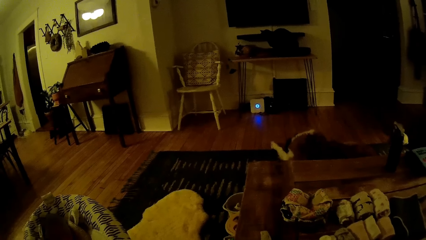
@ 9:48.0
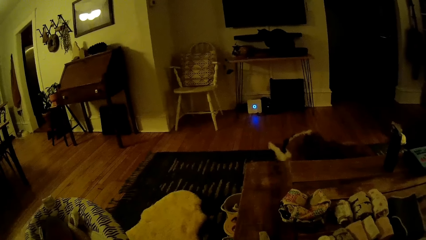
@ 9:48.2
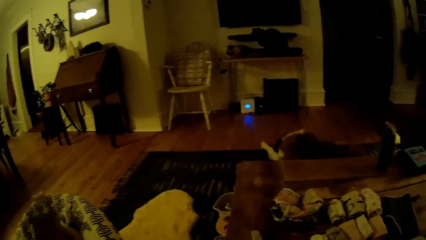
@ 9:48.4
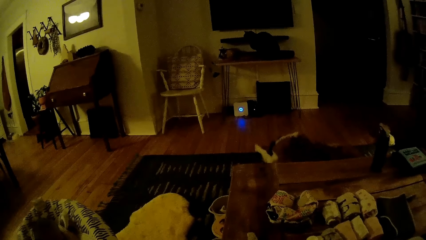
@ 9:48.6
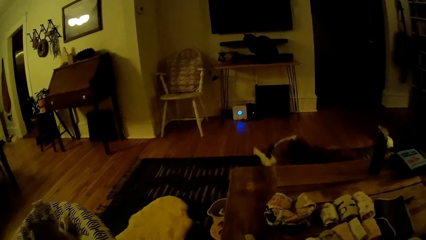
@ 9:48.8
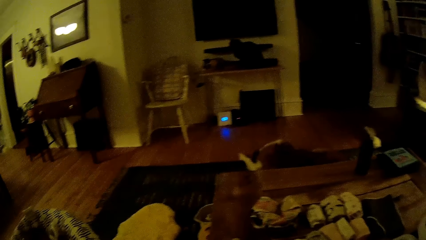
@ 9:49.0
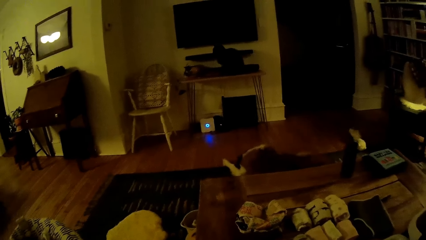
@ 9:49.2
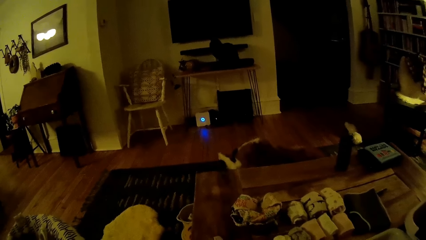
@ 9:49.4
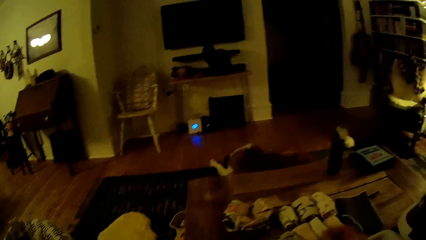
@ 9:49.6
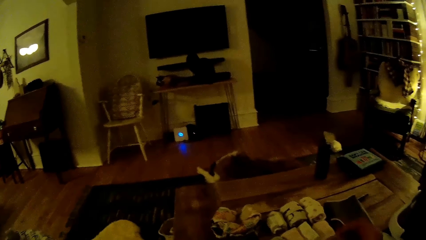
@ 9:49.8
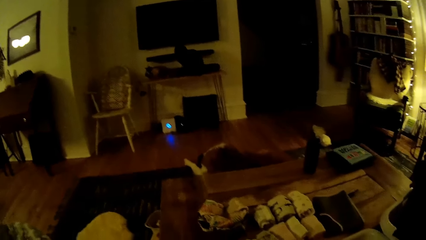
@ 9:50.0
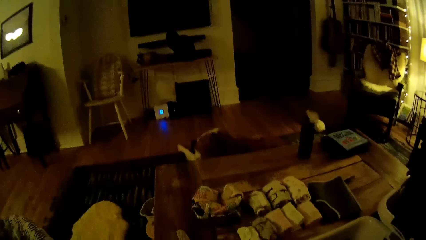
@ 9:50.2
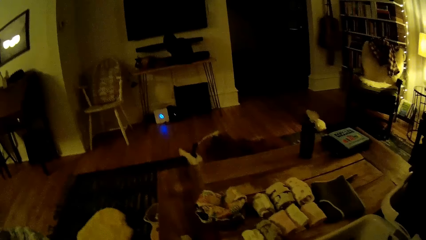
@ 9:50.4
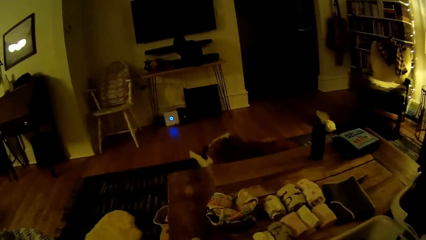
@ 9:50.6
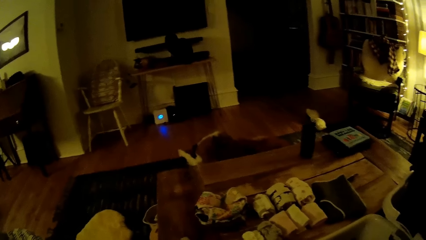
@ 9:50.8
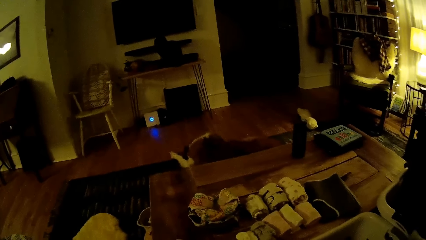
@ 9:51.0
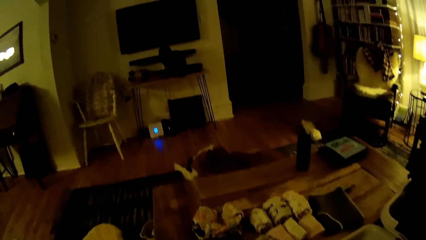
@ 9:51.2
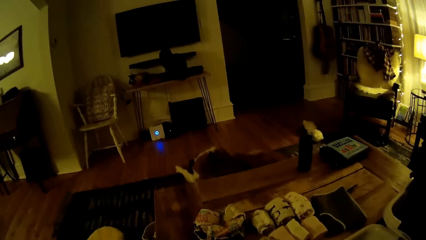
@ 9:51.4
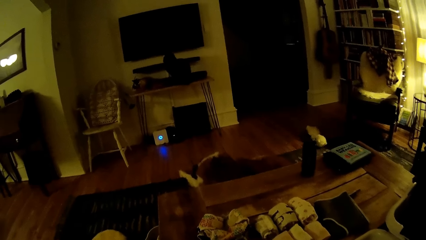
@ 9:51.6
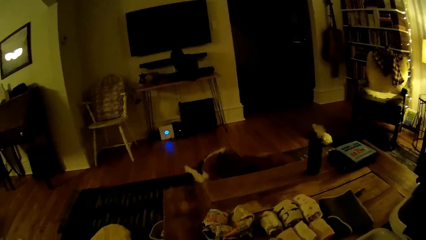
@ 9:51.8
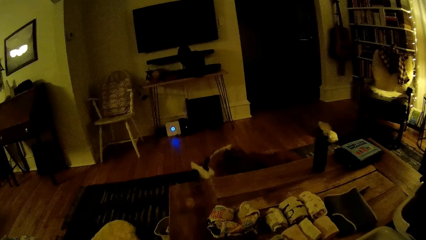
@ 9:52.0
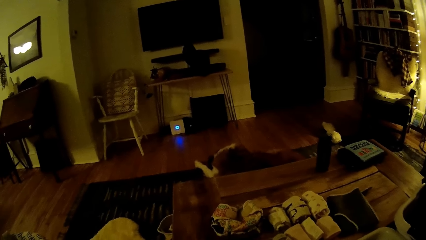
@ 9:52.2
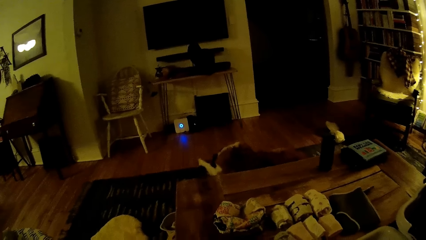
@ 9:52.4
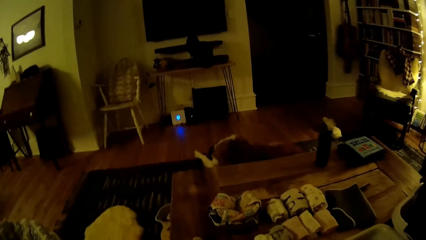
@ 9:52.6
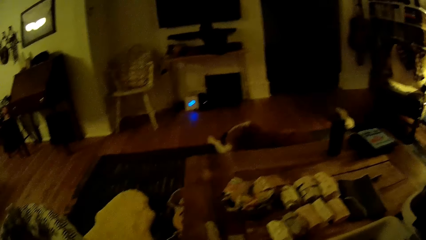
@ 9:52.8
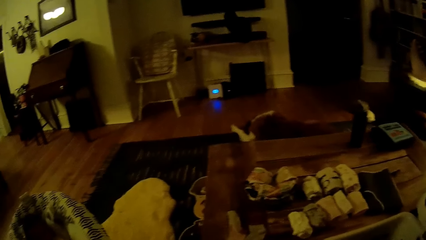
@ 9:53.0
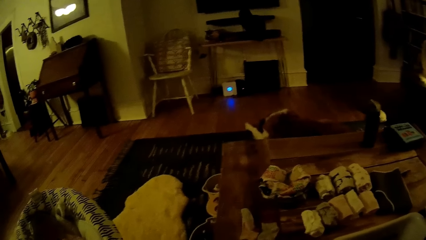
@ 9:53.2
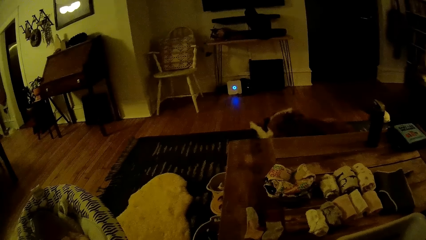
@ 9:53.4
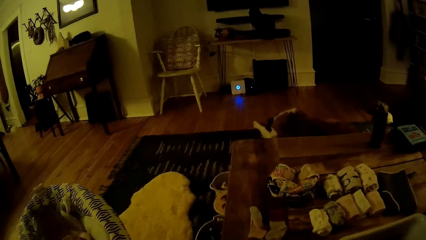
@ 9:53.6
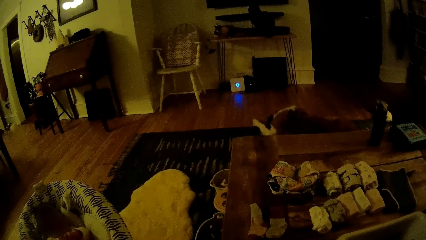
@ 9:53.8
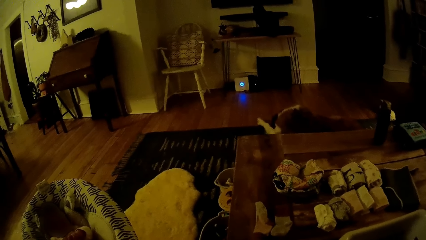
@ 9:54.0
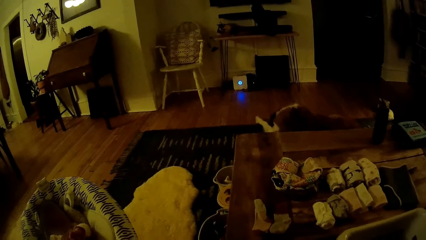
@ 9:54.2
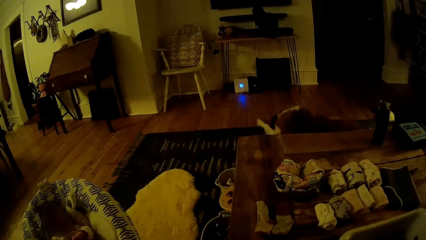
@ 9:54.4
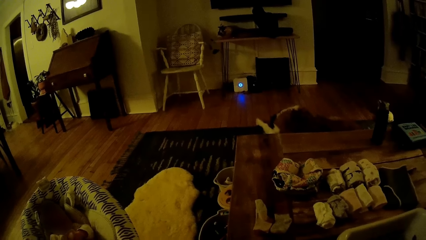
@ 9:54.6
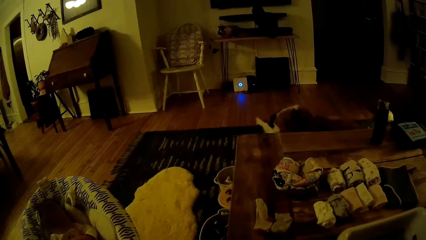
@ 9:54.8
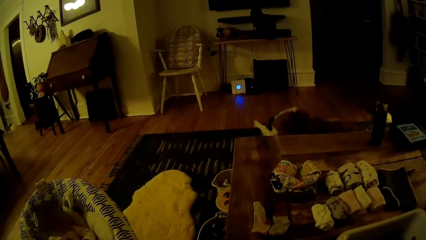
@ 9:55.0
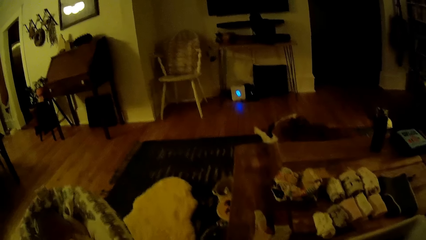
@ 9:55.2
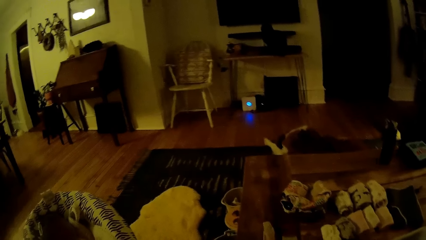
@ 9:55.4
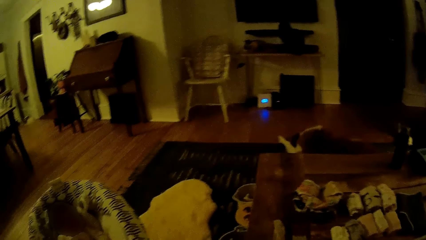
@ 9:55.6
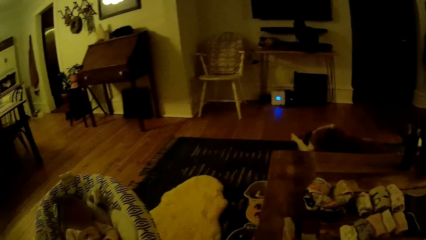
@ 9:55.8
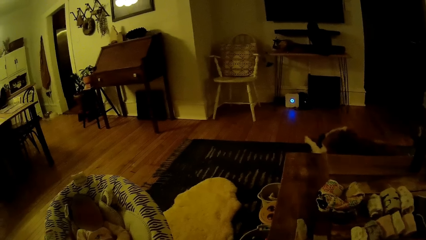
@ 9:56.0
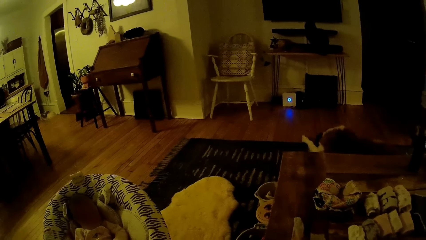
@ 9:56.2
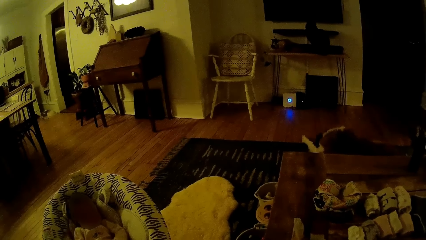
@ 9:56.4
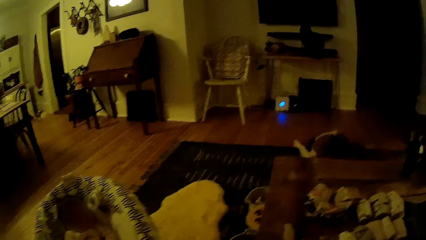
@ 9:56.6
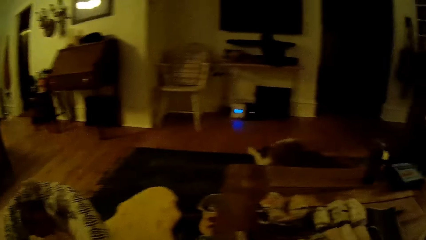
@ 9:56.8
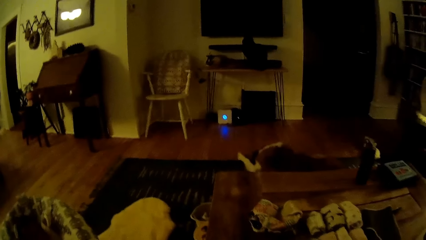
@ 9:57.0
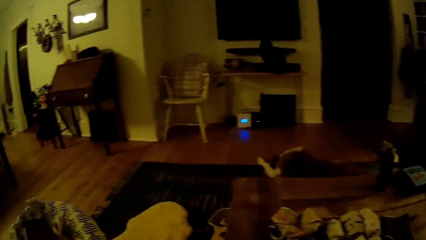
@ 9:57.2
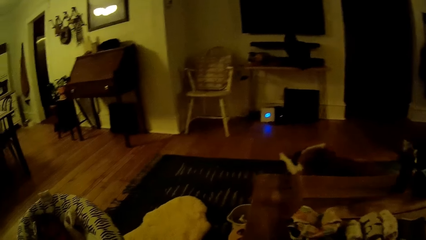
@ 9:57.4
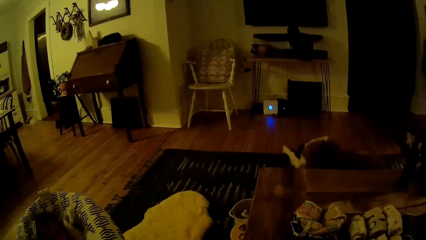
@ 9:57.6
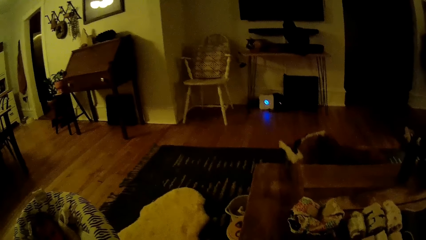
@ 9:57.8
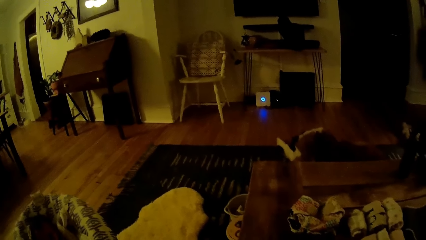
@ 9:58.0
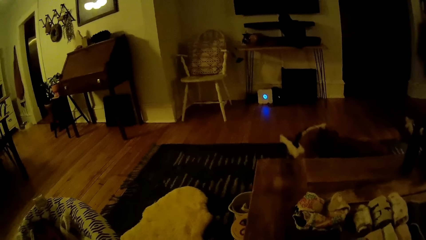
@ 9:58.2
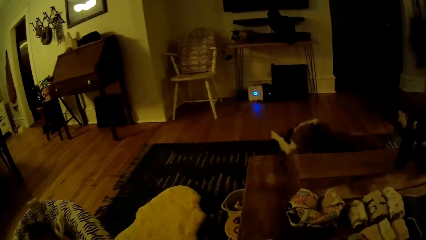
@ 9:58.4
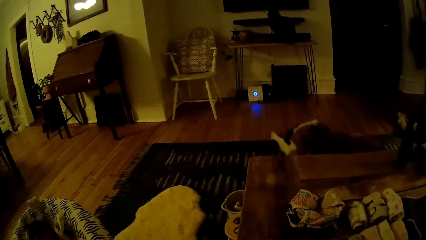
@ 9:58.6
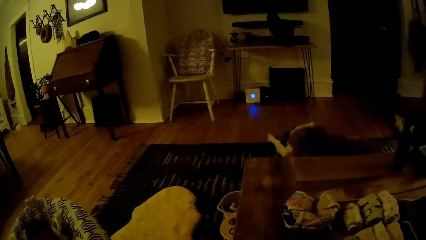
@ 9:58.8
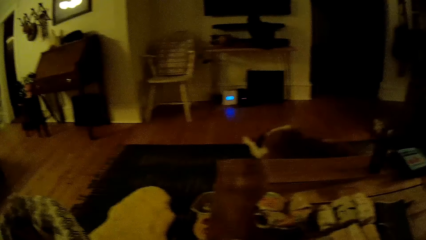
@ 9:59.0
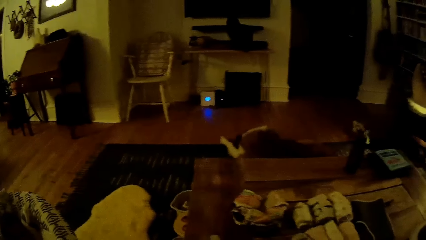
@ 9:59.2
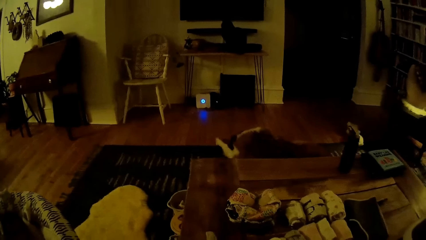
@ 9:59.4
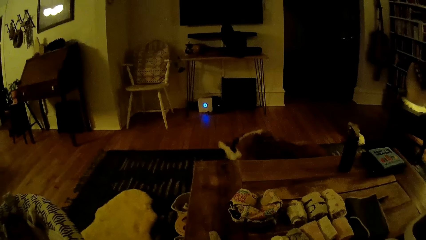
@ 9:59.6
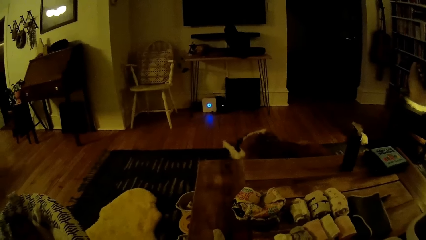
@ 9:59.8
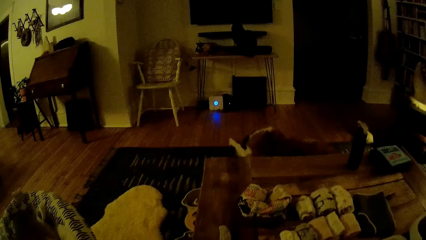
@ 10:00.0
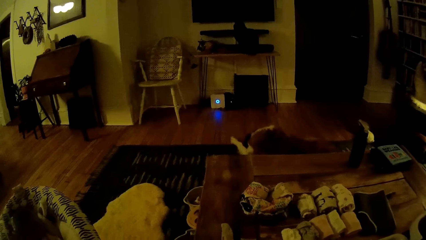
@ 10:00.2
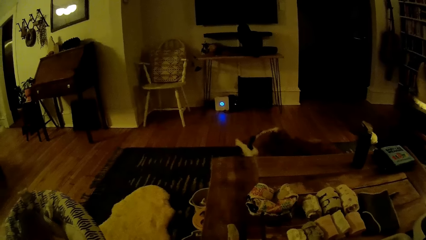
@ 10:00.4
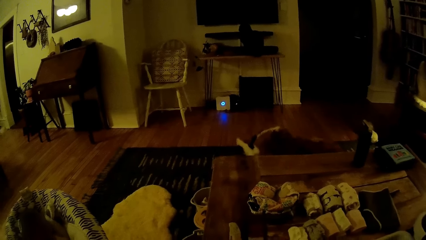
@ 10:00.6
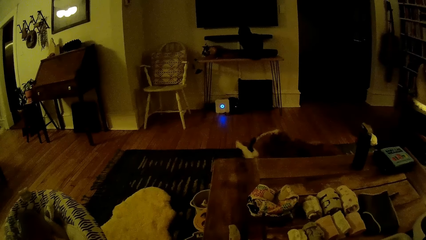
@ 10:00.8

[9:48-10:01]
The camera wearer folds baby clothes in the living room with both hands. They interact with the man.

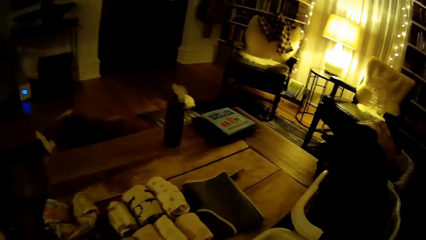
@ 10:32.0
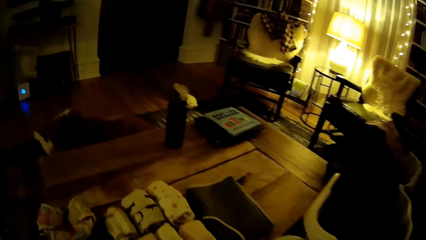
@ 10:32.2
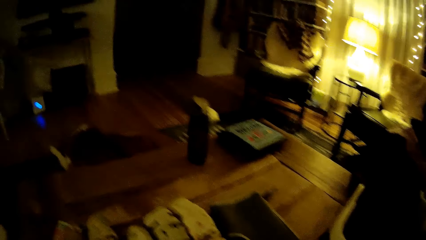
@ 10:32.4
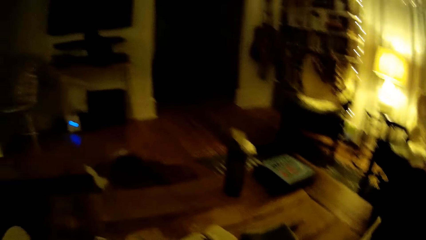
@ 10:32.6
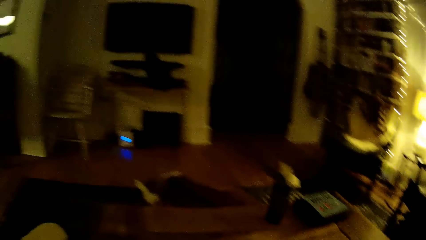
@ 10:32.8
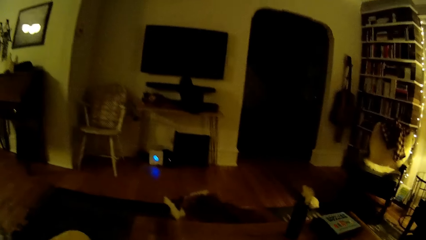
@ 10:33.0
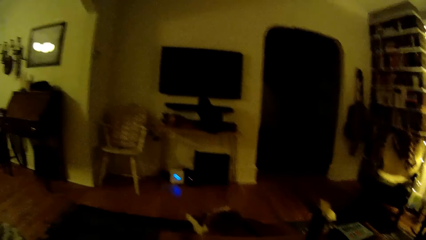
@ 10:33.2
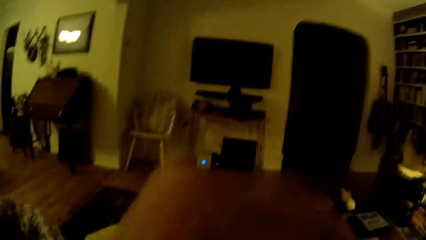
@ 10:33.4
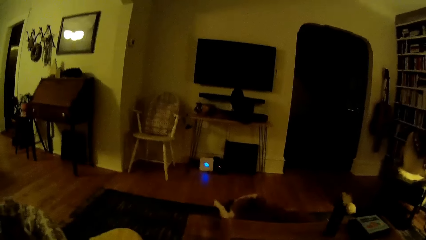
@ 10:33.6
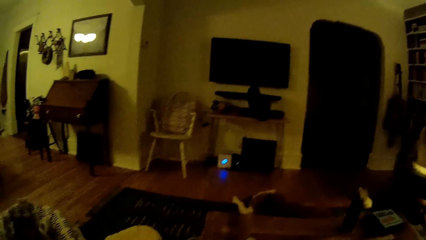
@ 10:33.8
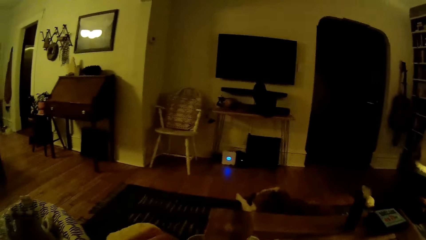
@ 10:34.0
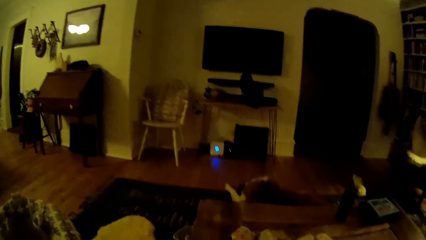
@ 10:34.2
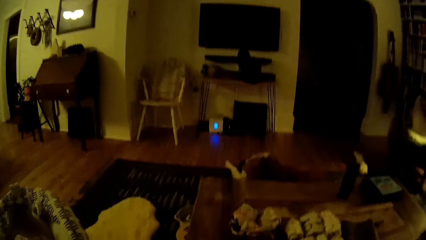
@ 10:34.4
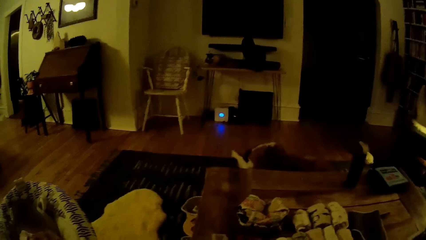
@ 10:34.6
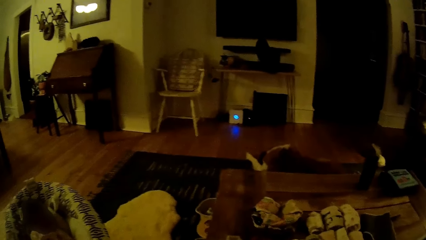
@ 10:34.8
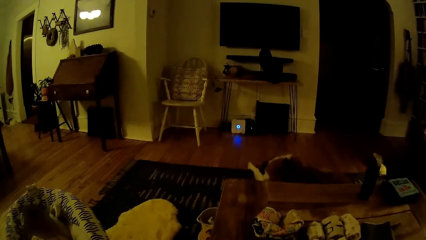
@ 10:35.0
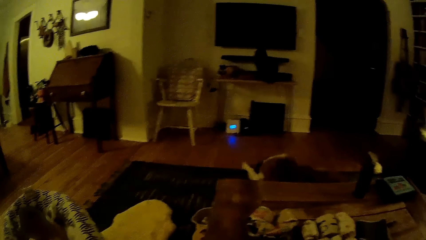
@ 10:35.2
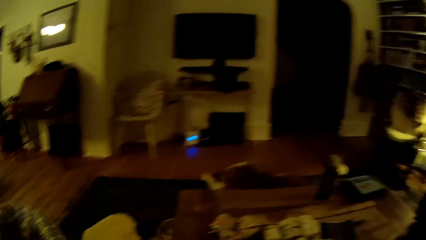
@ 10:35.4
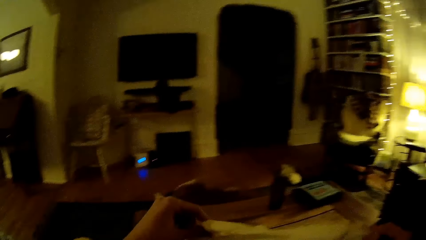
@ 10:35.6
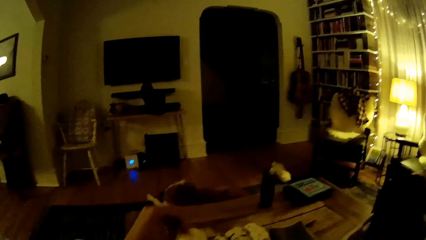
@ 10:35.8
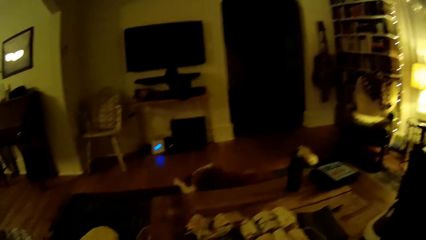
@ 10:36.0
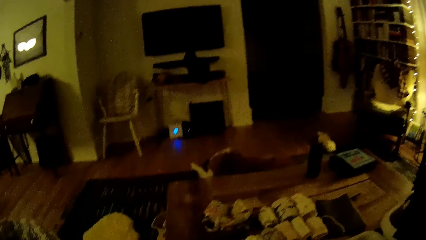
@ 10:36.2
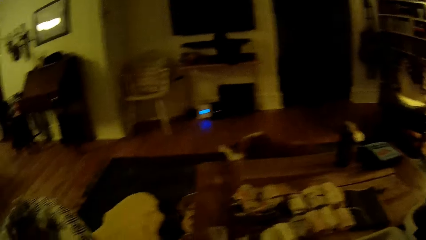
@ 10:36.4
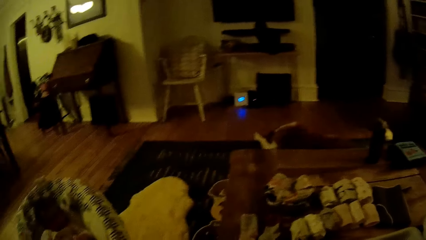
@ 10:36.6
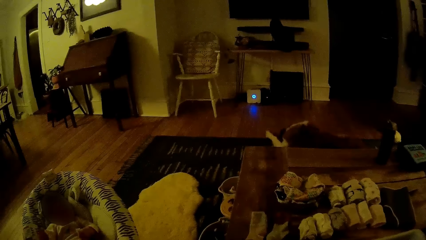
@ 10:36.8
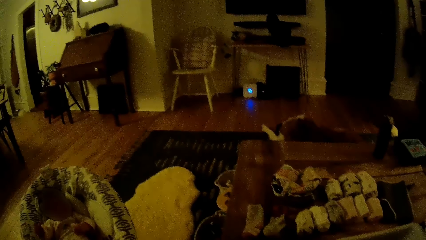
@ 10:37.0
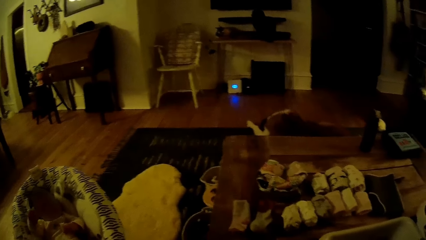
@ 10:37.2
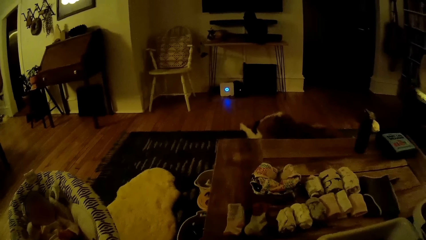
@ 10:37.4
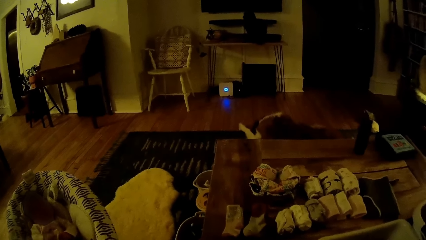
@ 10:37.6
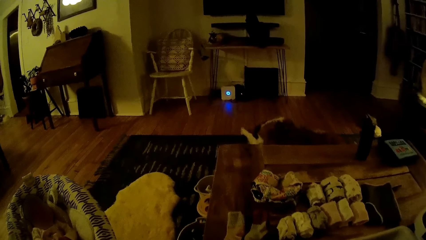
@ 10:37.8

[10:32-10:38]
The camera wearer folds baby clothes in the living room with both hands. The man converses with the camera wearer.
